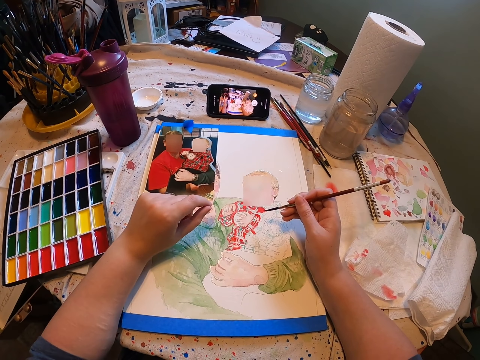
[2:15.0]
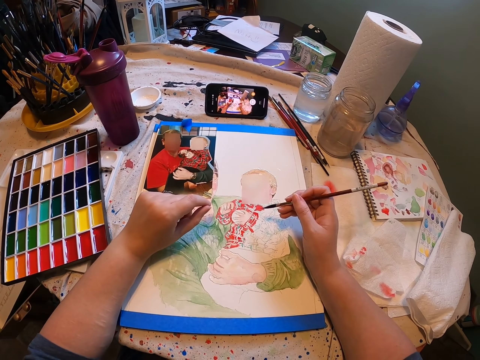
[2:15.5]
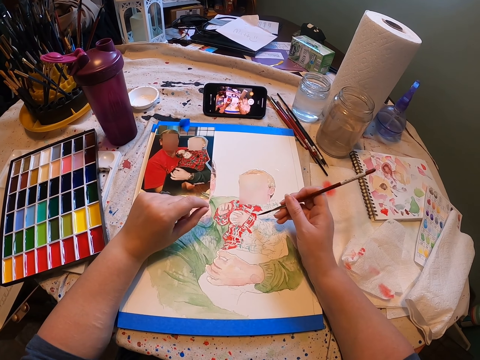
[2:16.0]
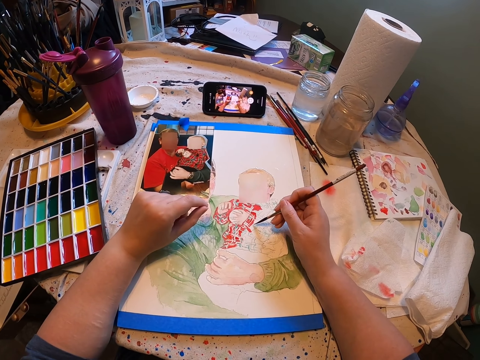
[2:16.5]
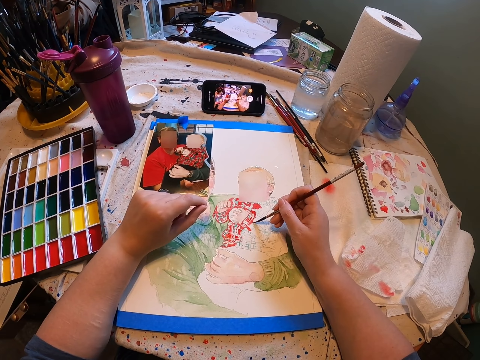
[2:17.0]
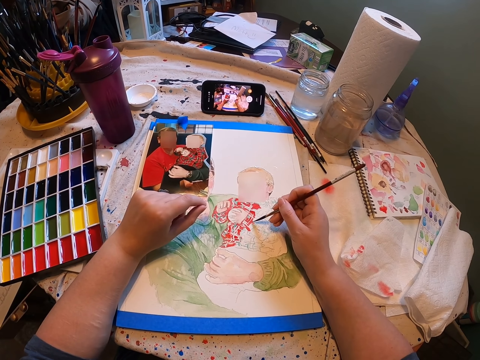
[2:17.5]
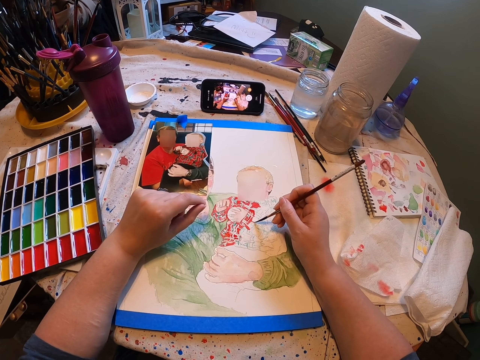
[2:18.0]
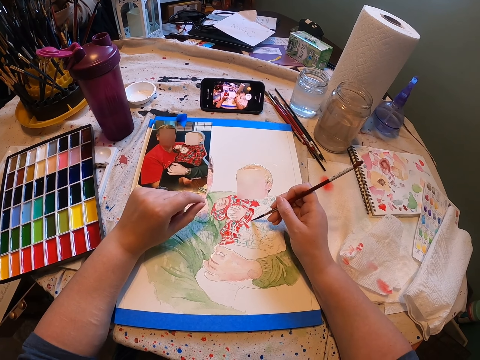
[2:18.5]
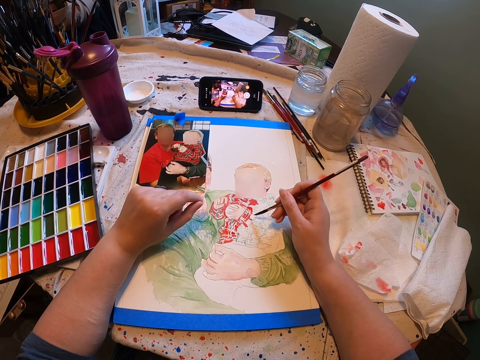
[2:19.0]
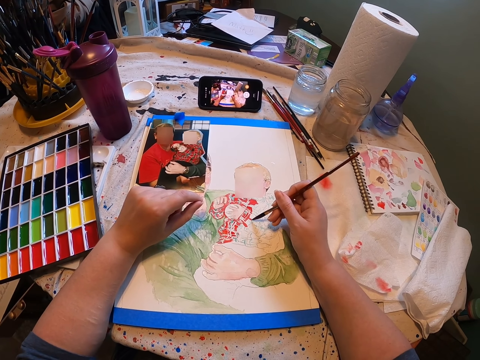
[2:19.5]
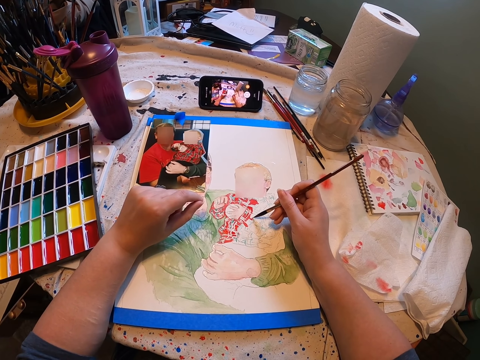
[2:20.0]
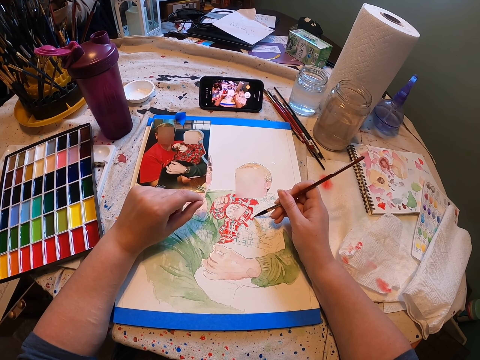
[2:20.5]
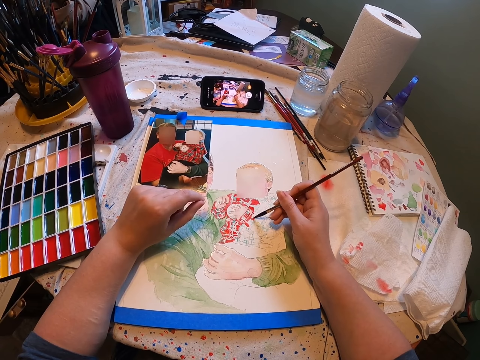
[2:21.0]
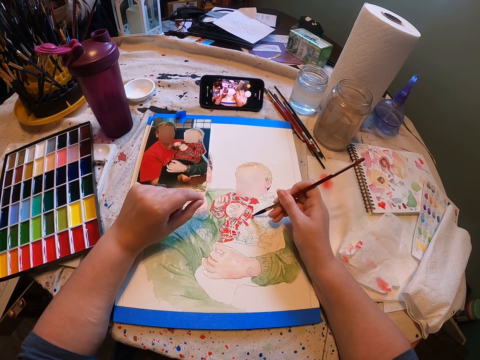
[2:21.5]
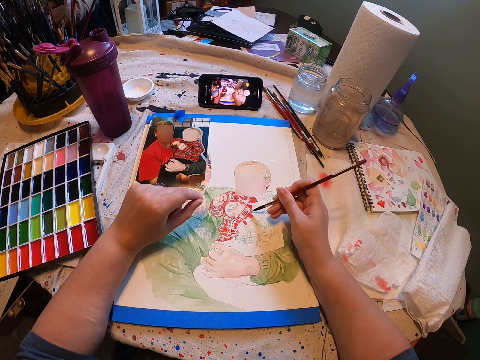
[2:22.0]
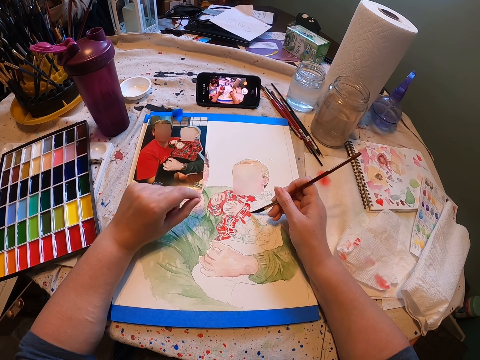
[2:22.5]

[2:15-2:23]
The camera wearer continues painting on a paper using a paint brush.

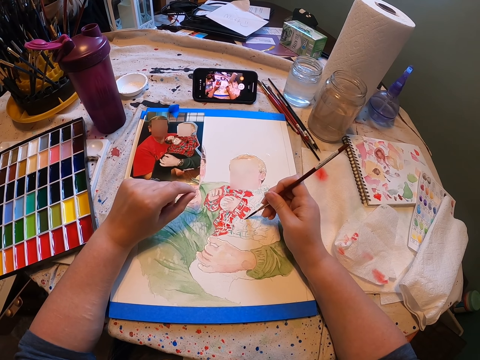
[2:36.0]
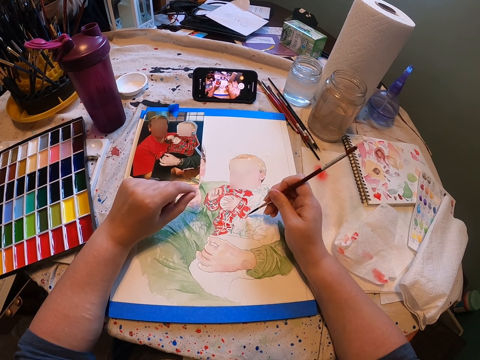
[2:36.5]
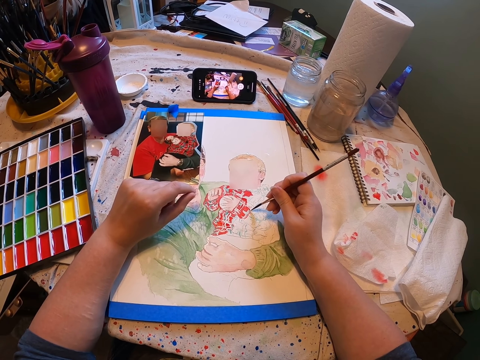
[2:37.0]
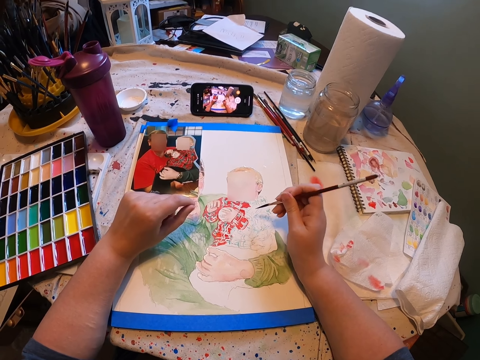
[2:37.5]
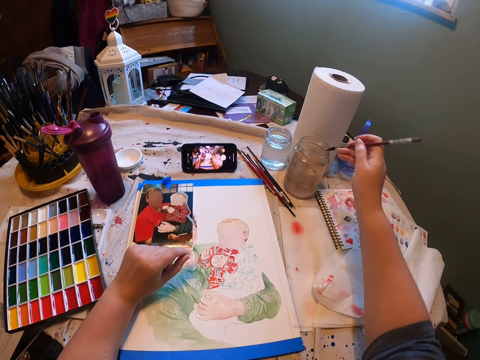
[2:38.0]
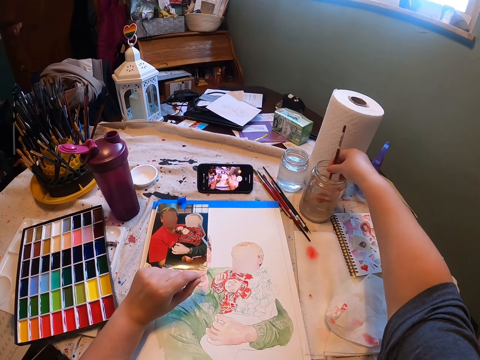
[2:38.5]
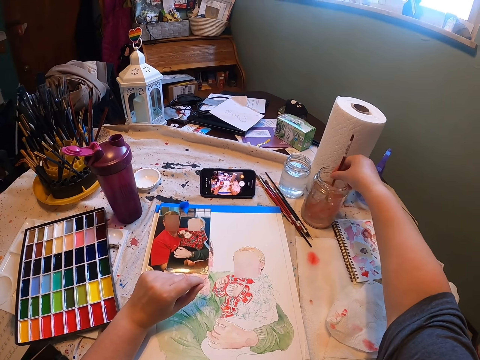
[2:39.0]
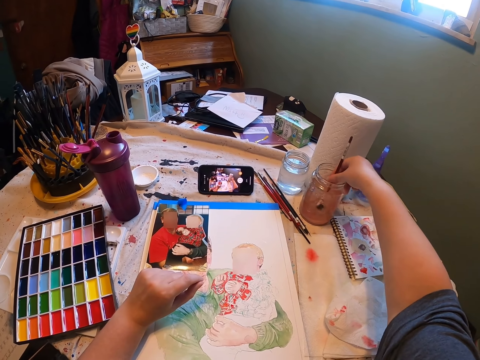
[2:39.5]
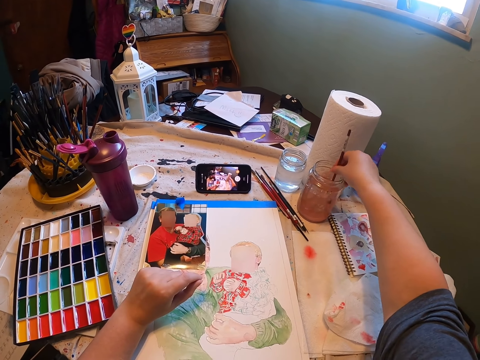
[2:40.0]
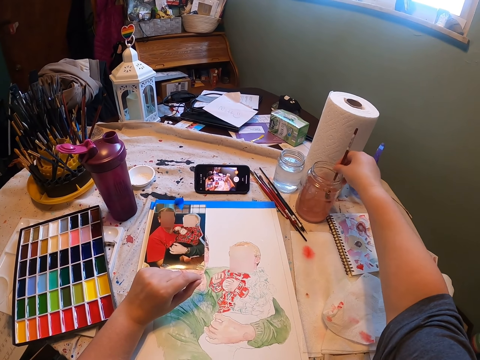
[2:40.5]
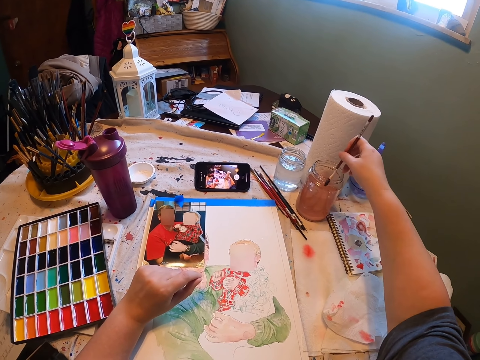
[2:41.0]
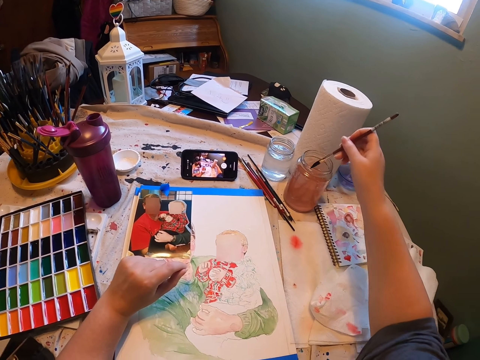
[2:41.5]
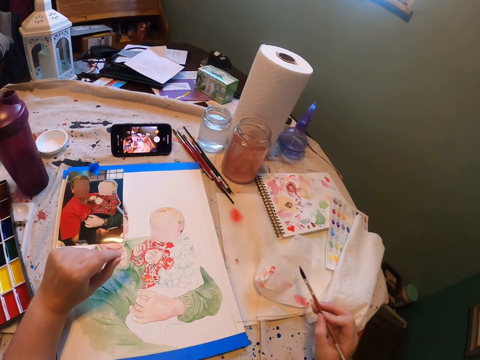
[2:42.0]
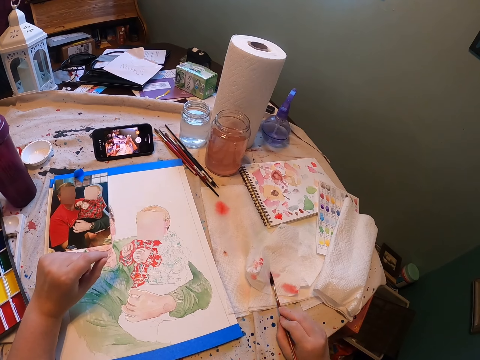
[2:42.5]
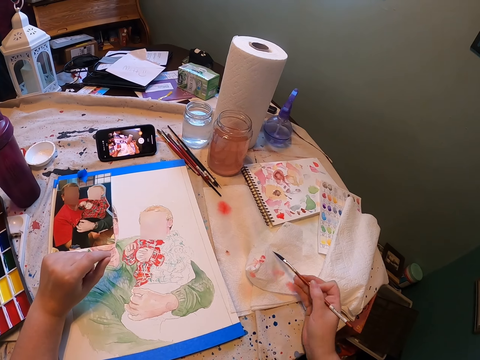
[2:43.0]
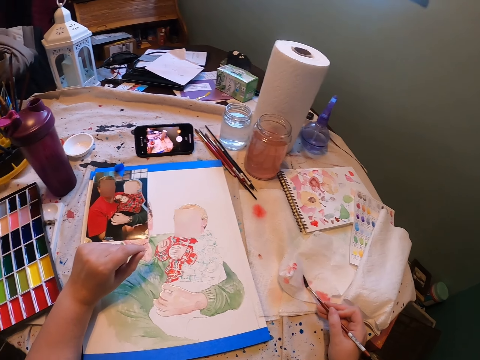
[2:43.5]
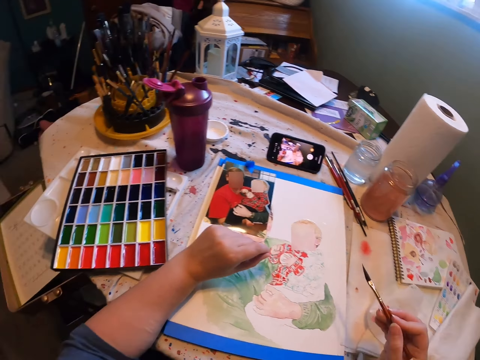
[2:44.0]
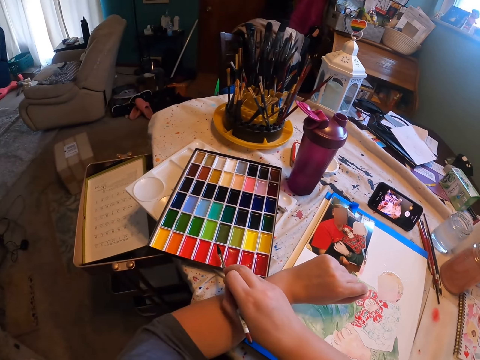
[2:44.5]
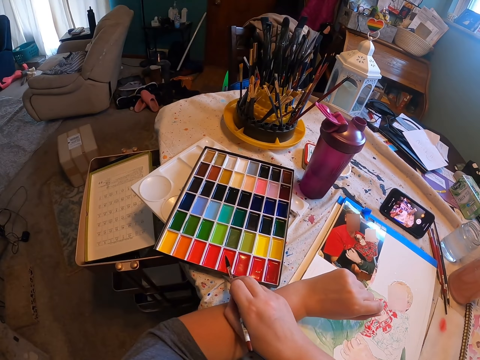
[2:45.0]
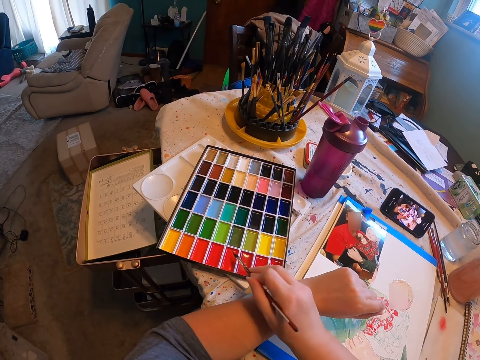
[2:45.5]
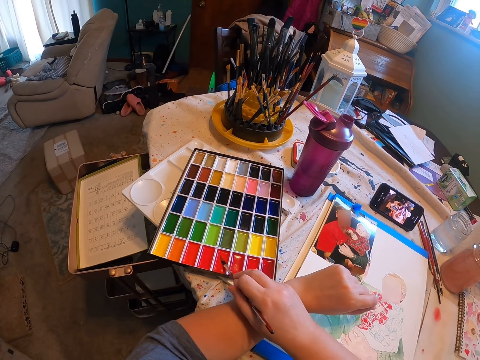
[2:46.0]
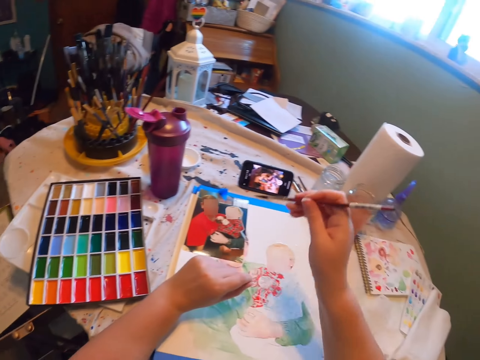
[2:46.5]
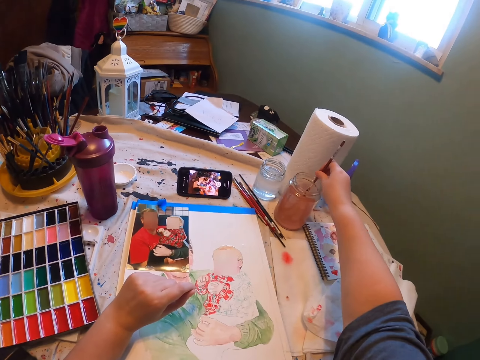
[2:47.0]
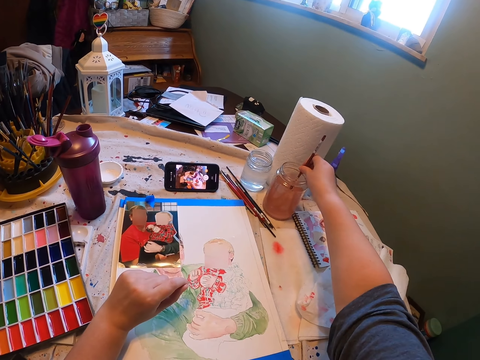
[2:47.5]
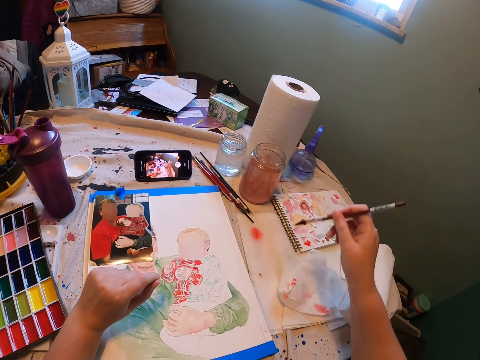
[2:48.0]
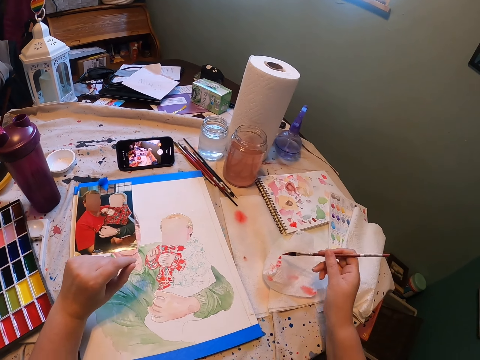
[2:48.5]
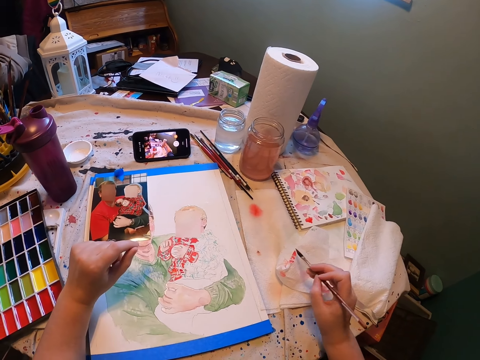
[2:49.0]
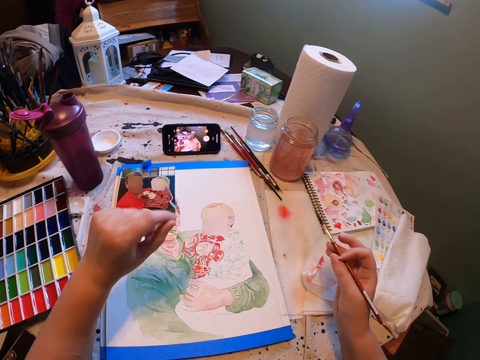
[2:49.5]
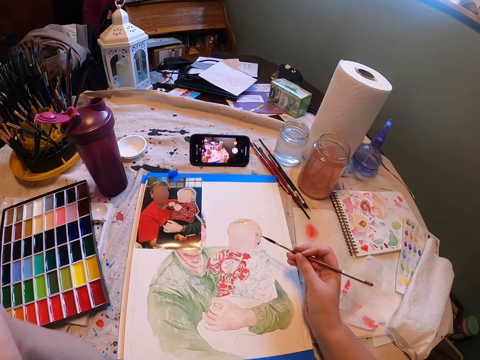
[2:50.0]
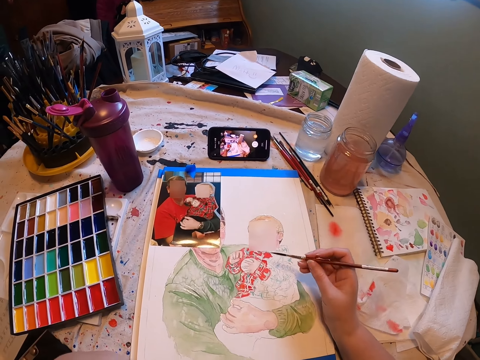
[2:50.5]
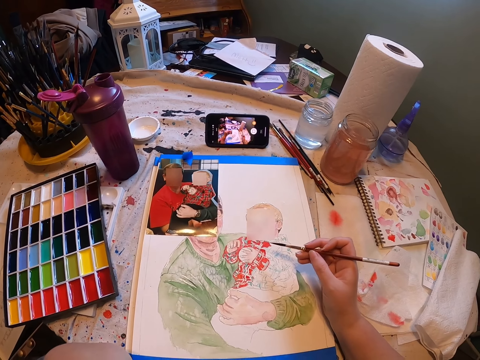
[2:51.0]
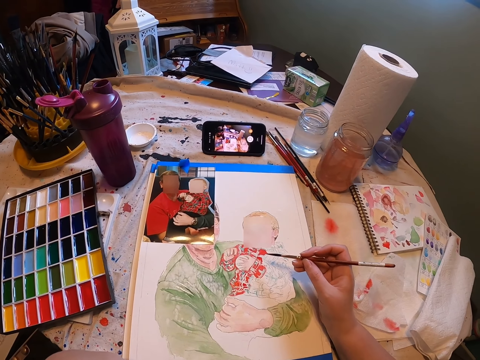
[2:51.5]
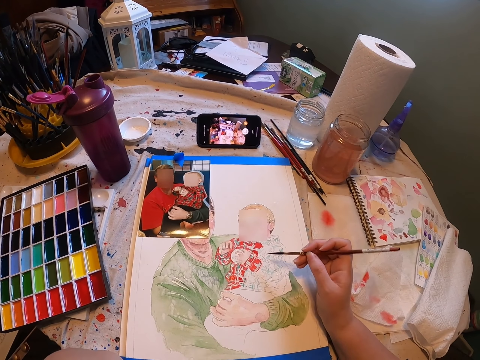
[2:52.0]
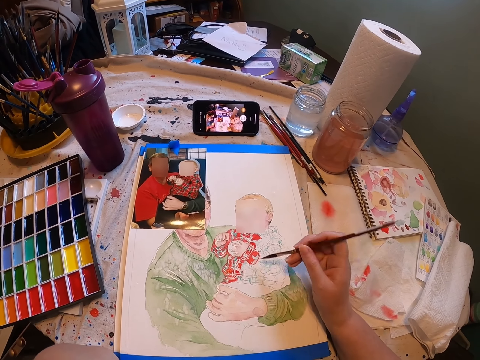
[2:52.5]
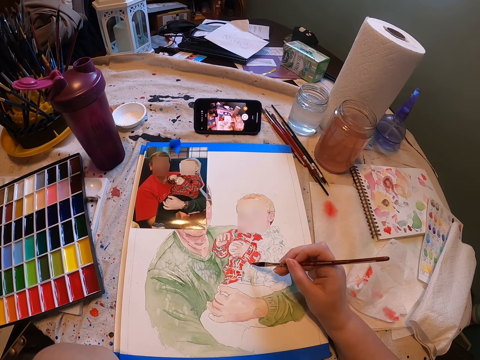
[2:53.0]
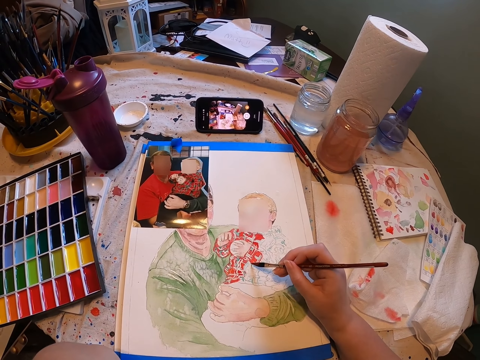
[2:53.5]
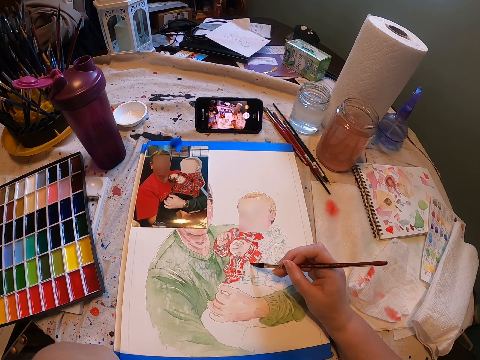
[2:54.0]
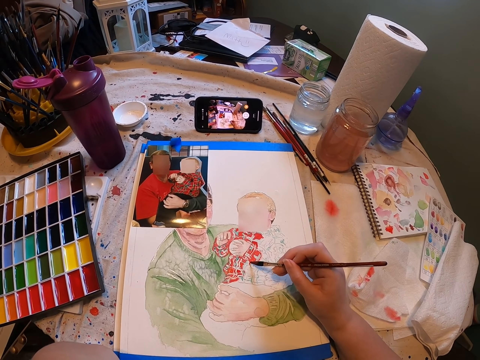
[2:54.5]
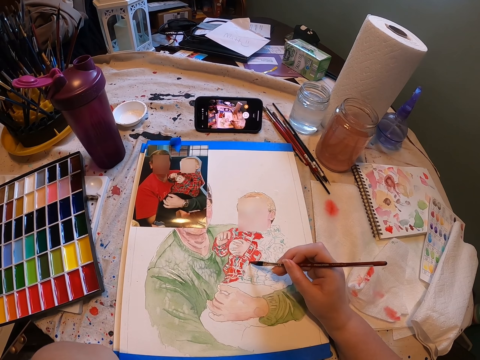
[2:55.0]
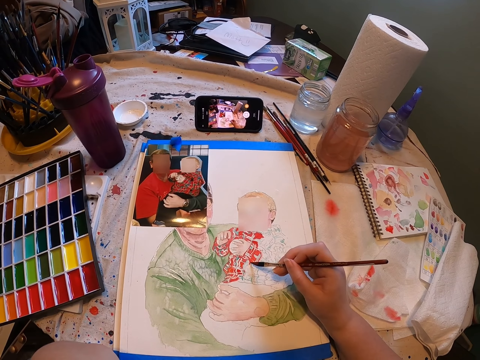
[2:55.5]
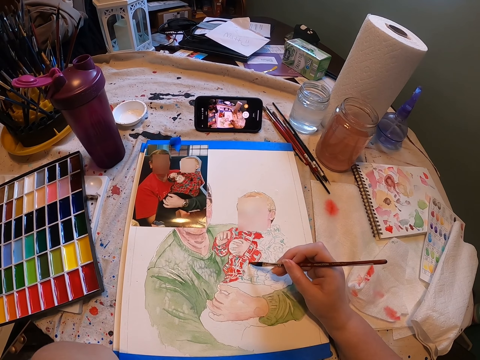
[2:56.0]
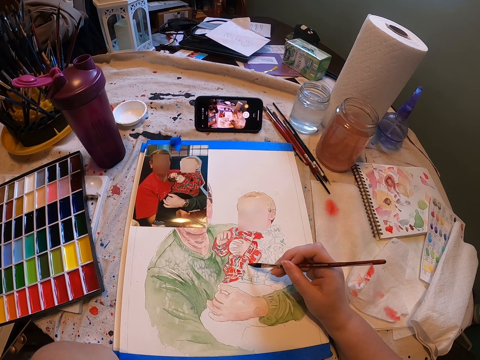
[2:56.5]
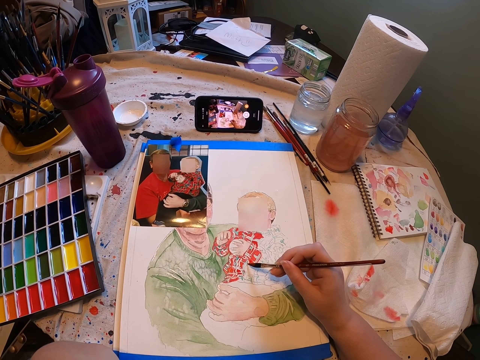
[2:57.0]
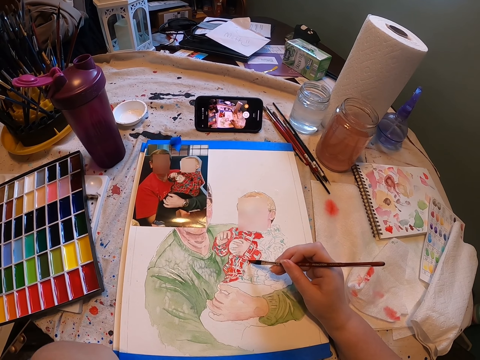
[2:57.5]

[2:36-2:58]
The camera wearer dips the paint brush in water. They stir the water with the paint brush. They remove the paint brush from the water. They dry the paint brush with the tissue. They rub the paint brush on the color palette. They dip the paint brush in water. They remove the paint brush from the water. They dry the paint brush with the tissue. They stare at the painting. They continue painting on a paper using the paint brush.
